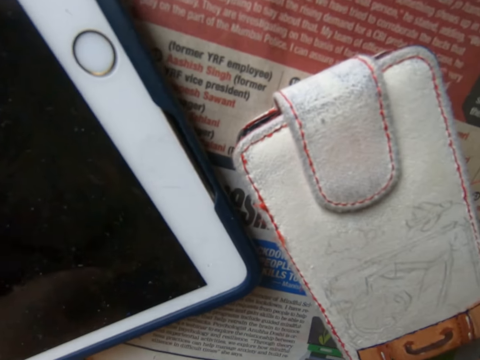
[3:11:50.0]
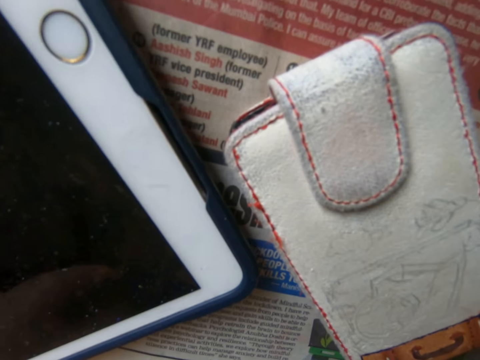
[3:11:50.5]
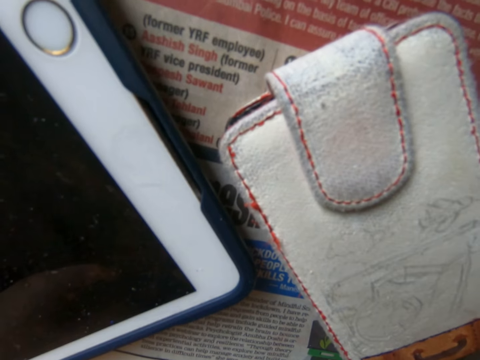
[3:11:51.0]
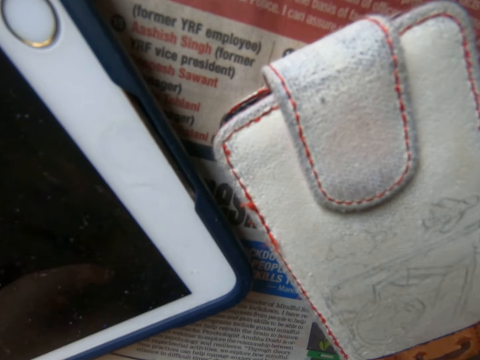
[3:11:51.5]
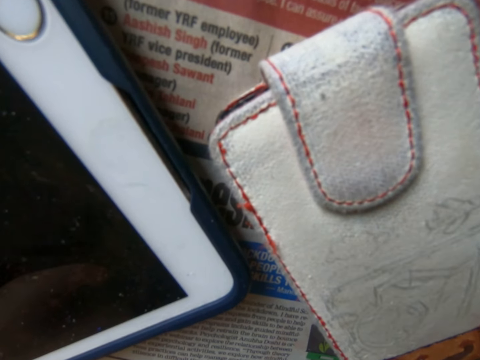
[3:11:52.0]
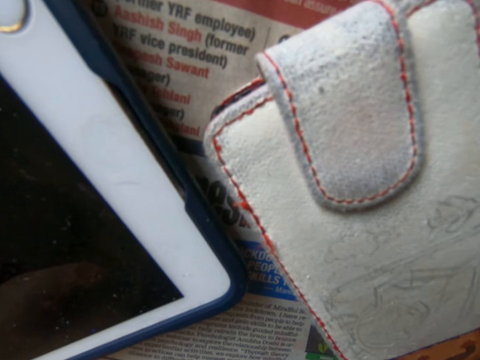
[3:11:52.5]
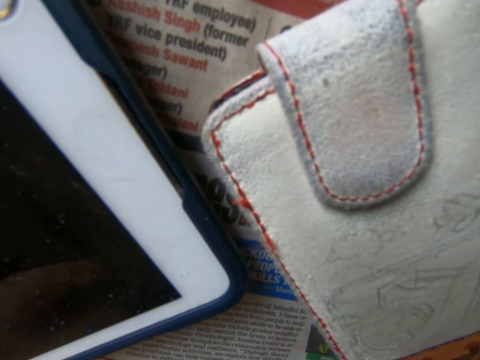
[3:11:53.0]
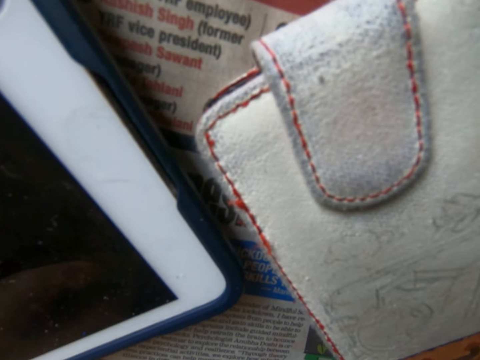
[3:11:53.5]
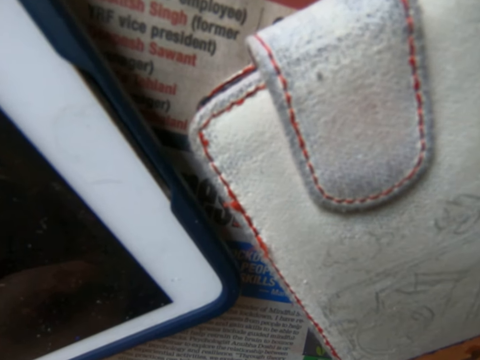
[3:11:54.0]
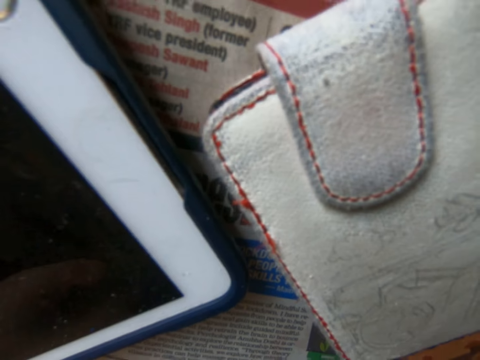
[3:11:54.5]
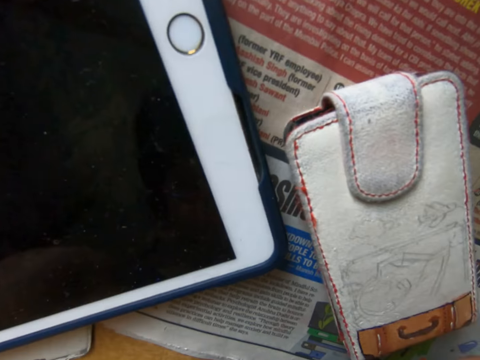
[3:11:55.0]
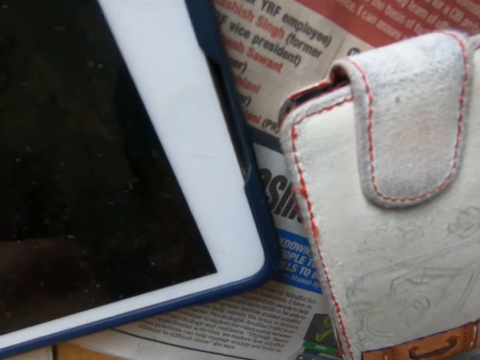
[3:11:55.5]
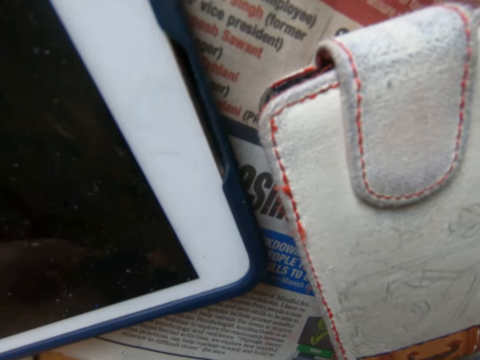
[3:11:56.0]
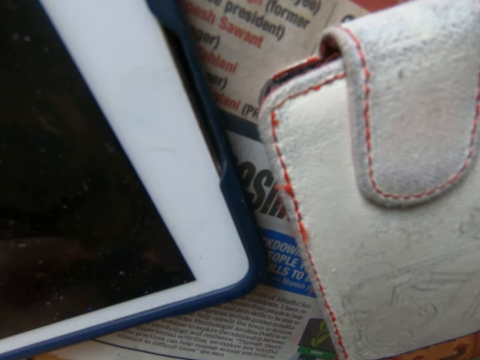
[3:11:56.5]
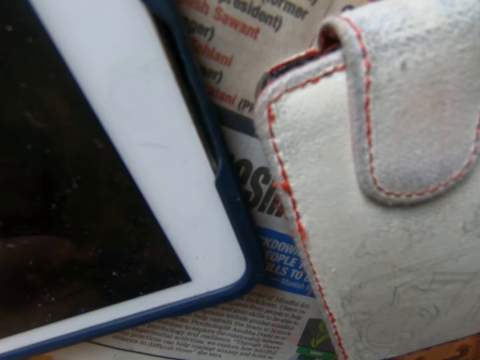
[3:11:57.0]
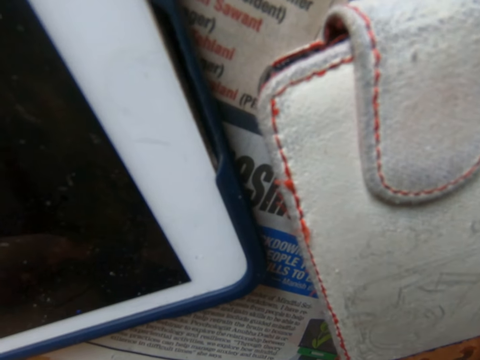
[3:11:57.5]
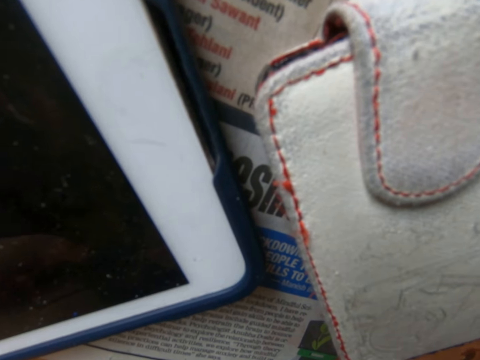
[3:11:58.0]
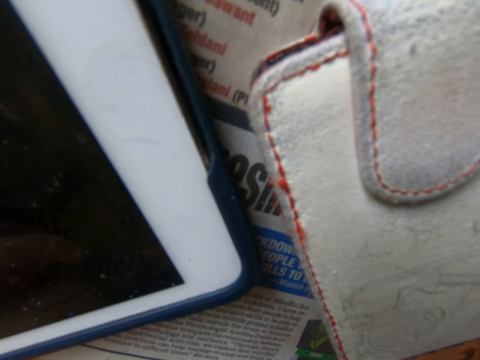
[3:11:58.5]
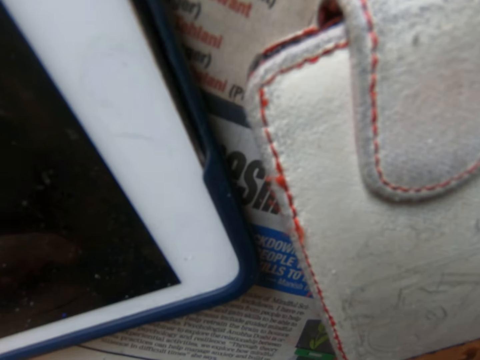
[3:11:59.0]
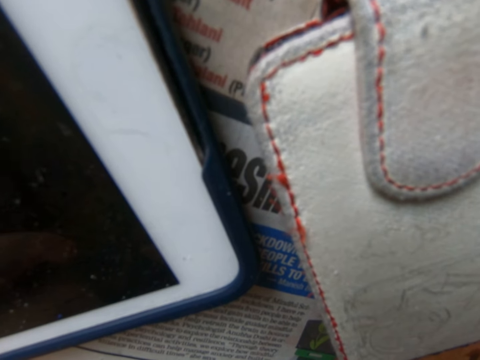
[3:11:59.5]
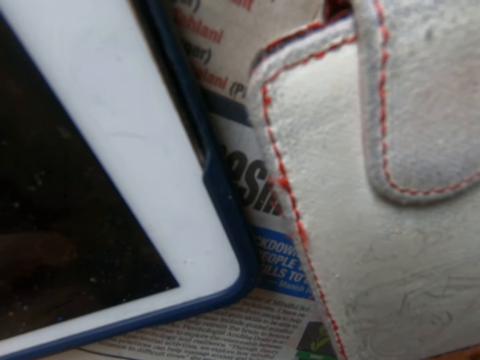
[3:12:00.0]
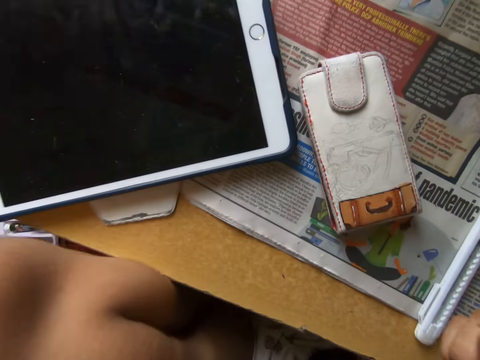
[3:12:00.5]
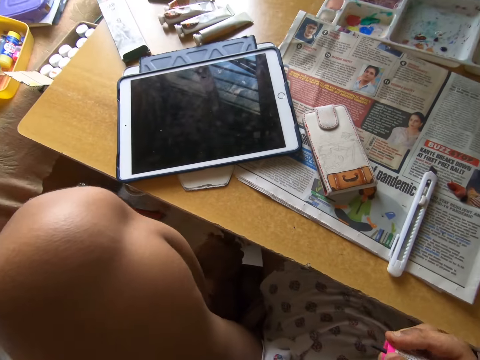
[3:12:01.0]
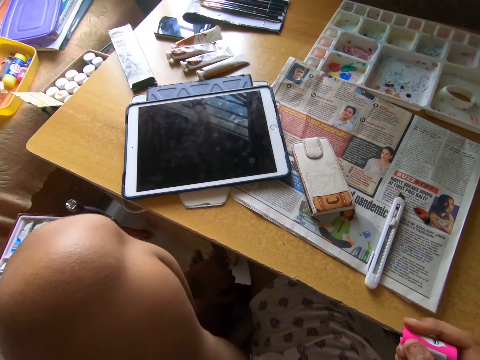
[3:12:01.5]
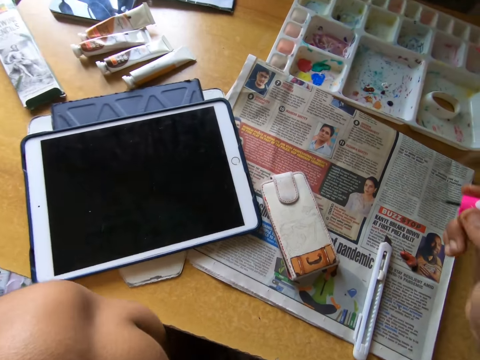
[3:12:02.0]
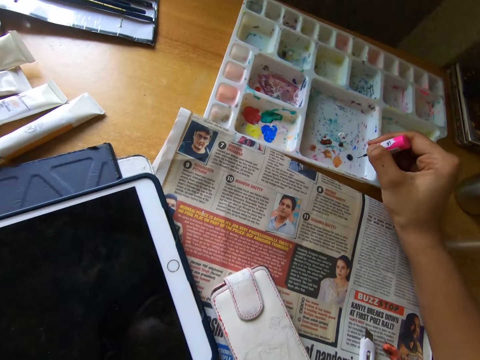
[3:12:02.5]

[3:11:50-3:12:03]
The camera wearer pulls the brush off the wallet.

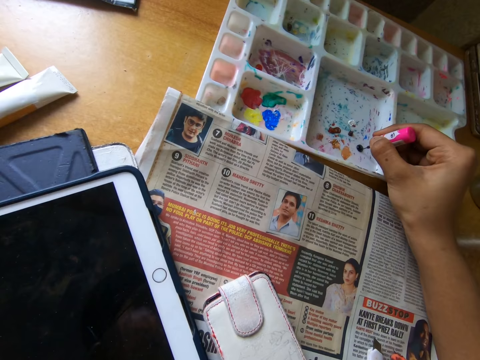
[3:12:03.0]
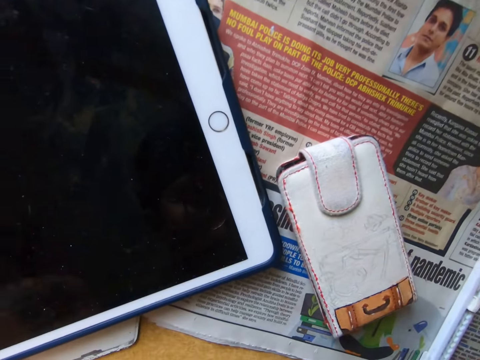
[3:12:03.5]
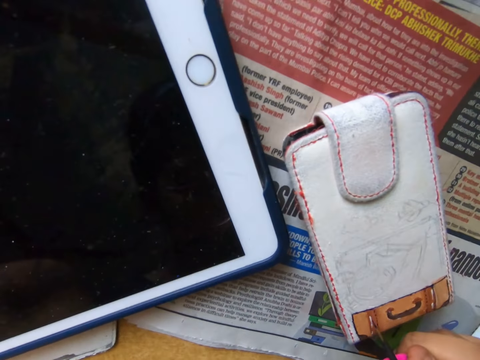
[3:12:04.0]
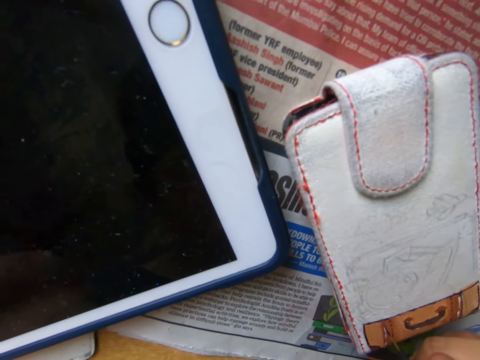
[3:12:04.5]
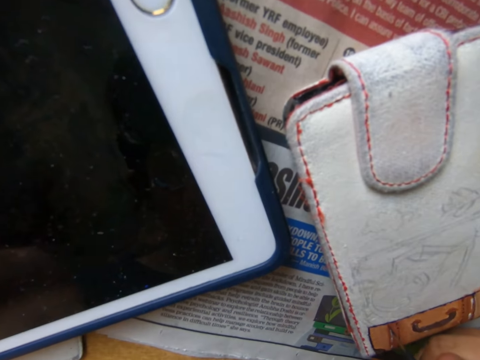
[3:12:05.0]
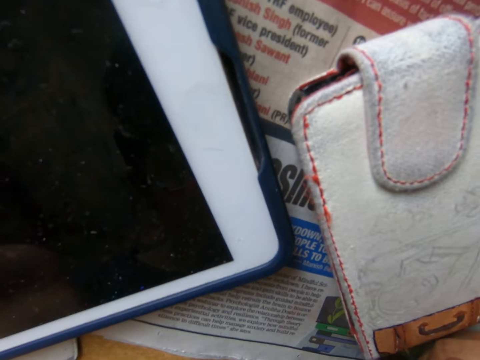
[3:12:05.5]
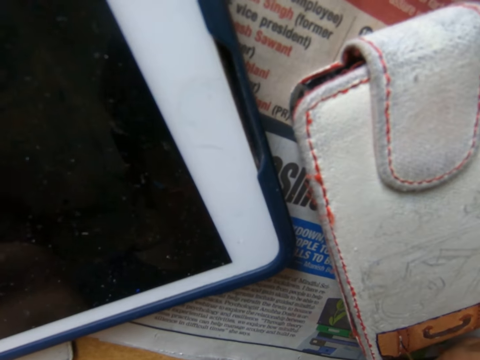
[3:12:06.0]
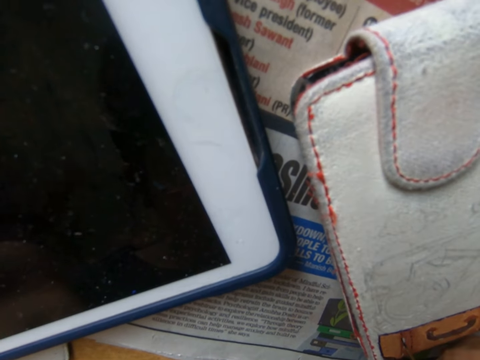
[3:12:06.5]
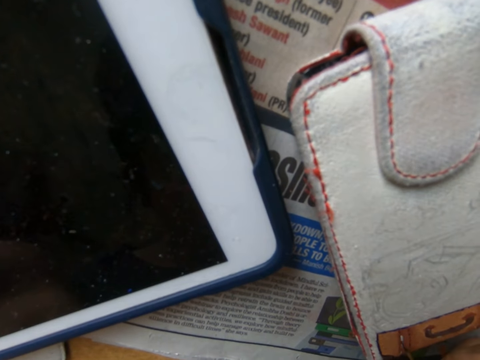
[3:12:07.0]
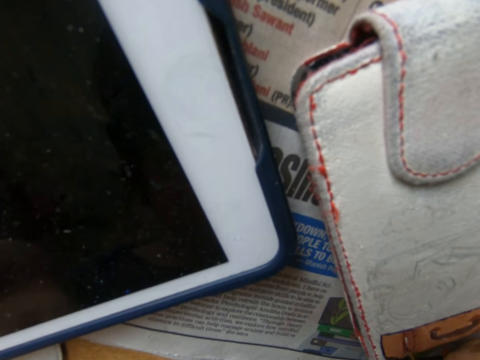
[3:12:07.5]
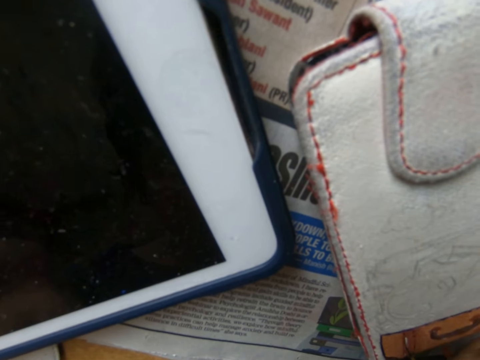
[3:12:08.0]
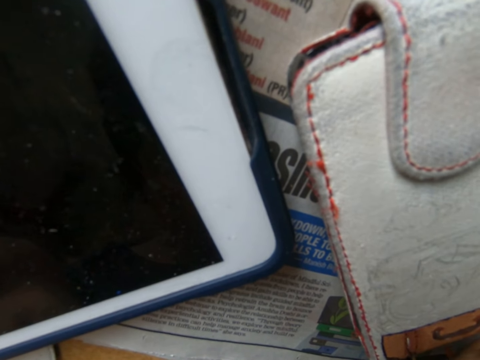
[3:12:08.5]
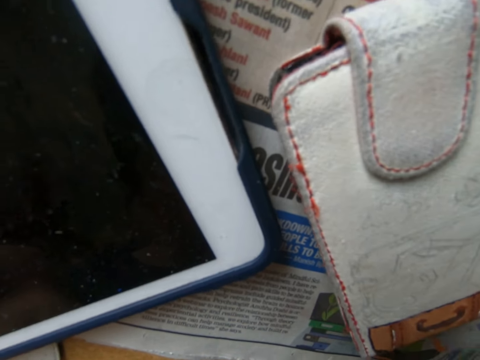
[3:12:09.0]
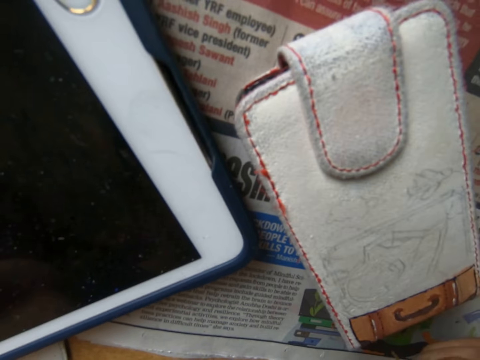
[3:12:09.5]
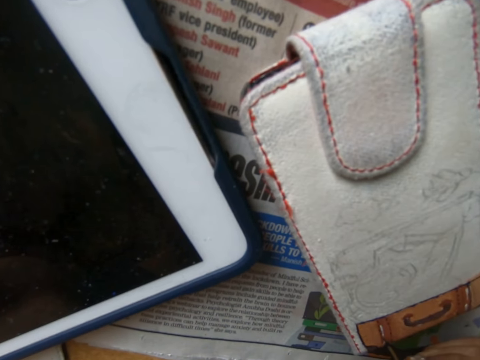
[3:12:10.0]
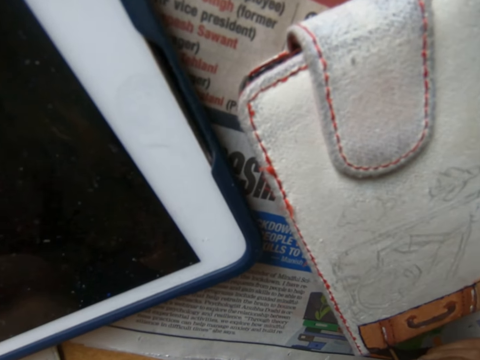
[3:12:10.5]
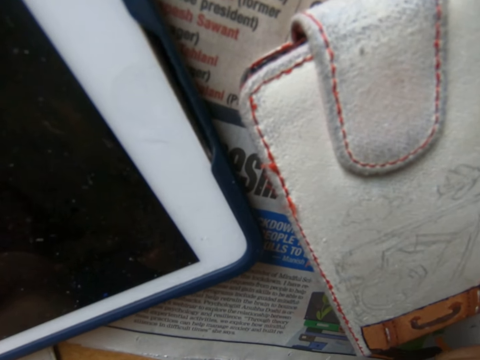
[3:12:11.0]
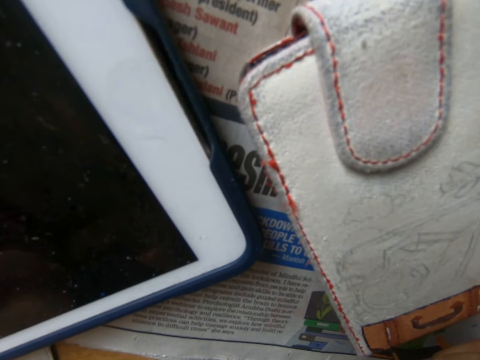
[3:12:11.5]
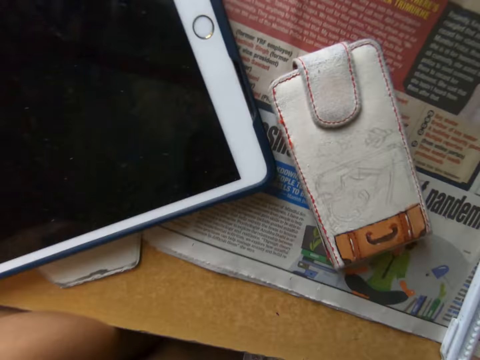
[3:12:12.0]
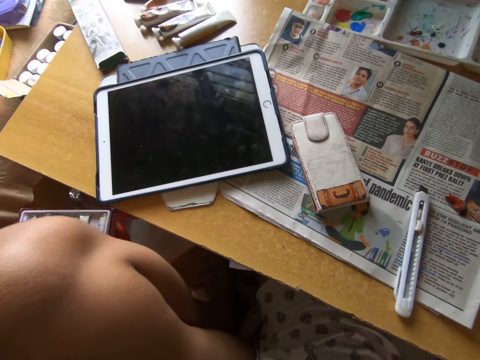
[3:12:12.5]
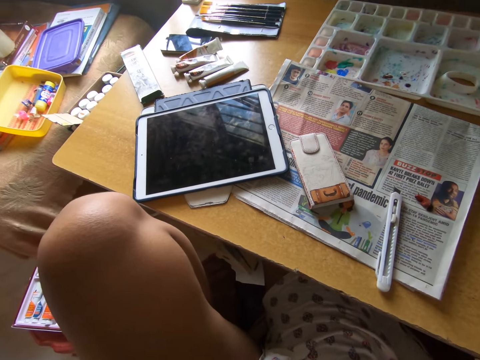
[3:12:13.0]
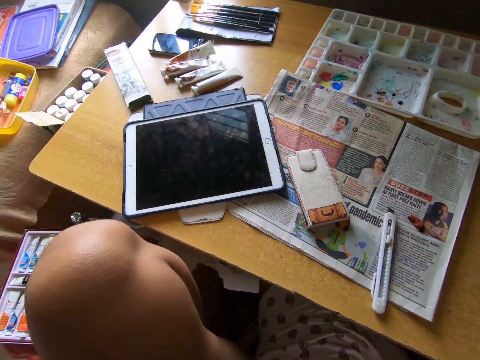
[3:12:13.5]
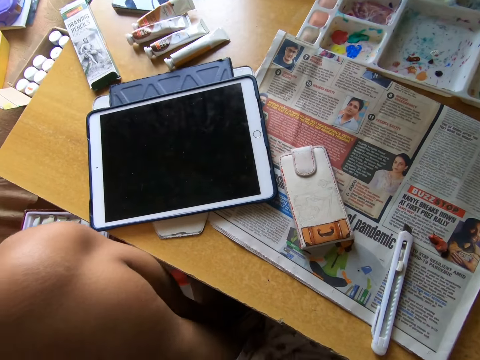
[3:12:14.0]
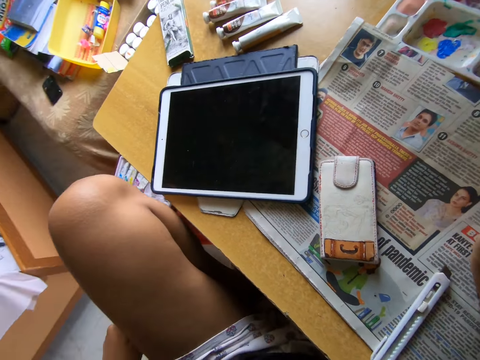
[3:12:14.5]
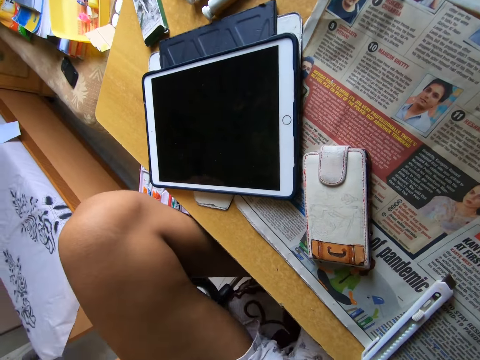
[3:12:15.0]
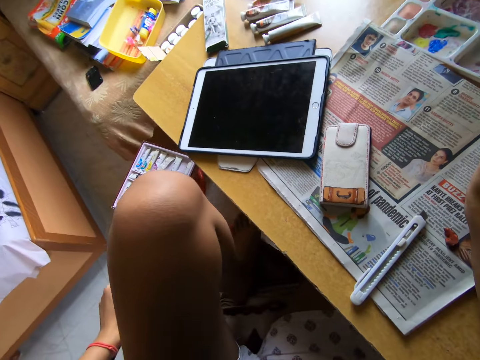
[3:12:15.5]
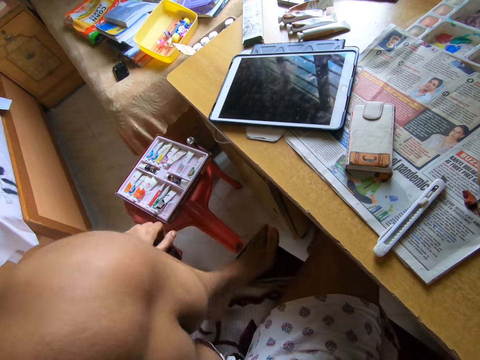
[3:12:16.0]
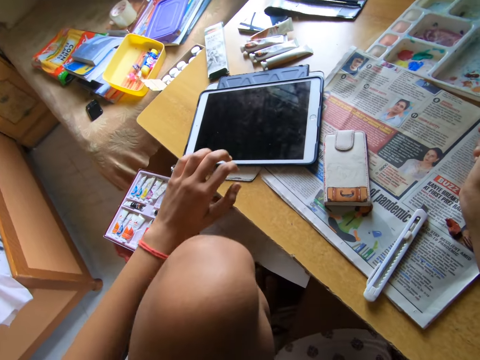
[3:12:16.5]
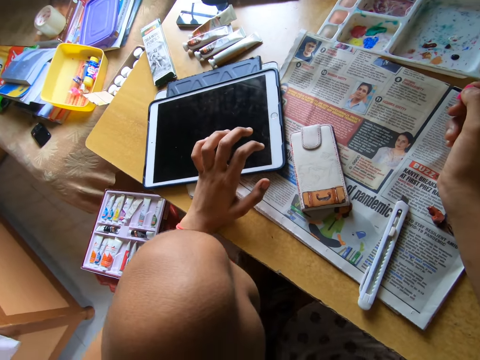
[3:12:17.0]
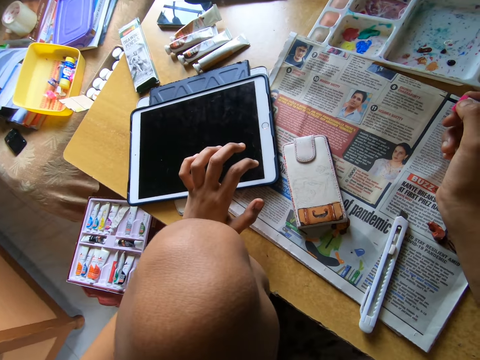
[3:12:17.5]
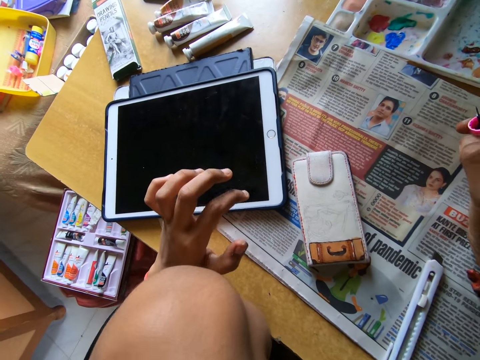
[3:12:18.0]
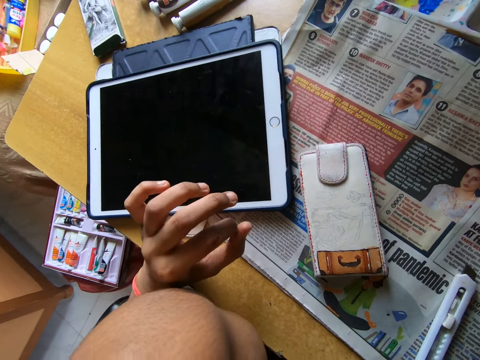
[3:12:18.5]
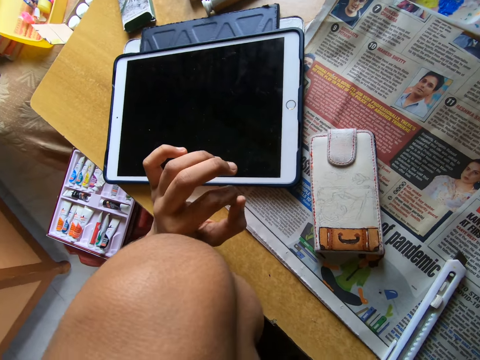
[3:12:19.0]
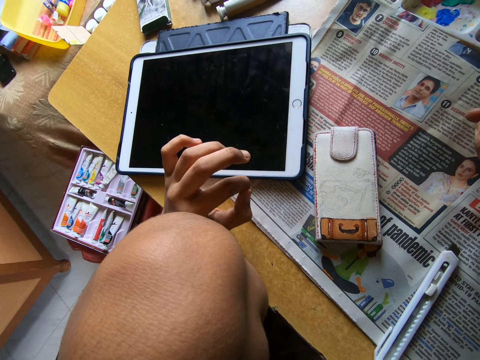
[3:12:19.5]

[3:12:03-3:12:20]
The camera wearer dips the painting brush into the painting palette on the table. He paints the wallet on the table with the painting brush. He folds his leg and supports his hand on the table.
